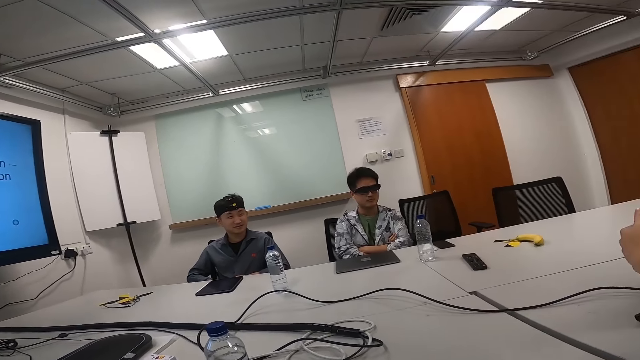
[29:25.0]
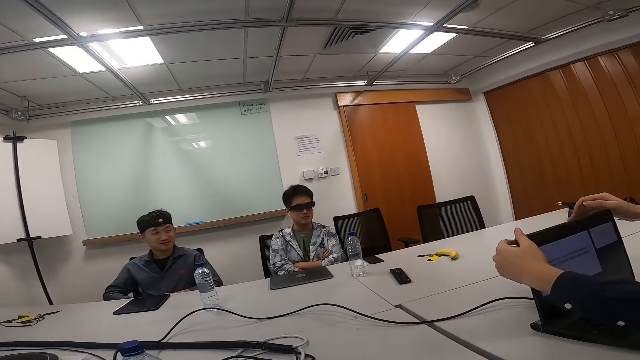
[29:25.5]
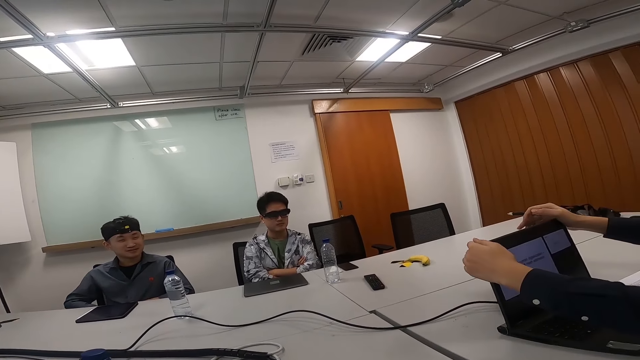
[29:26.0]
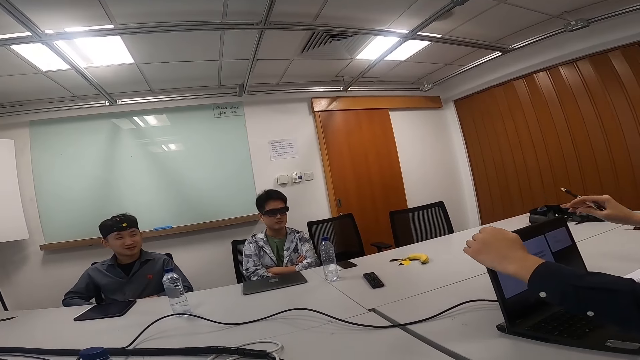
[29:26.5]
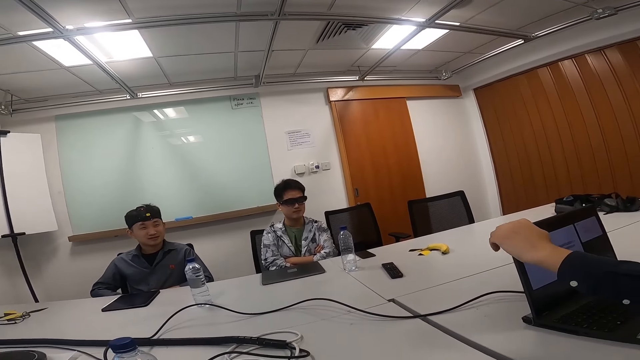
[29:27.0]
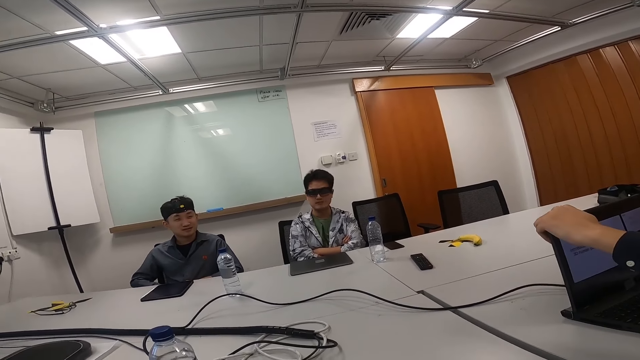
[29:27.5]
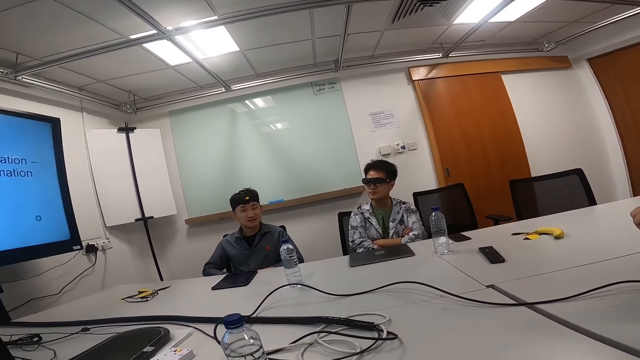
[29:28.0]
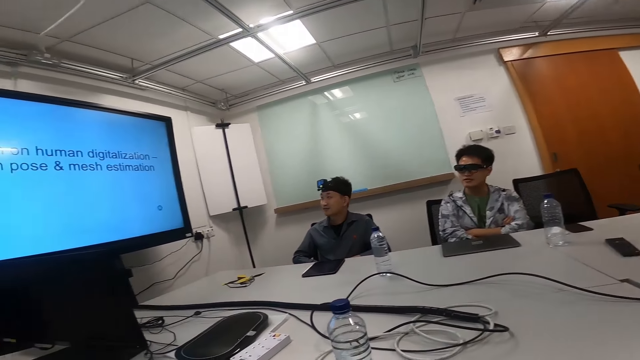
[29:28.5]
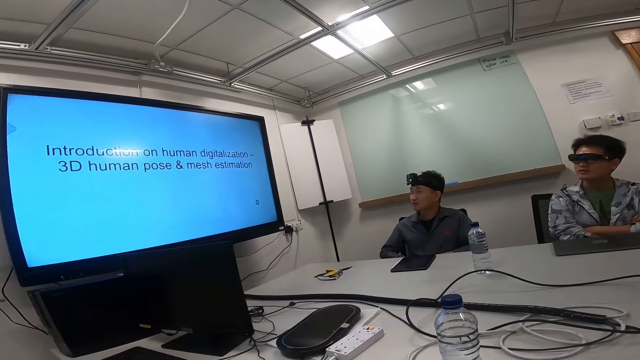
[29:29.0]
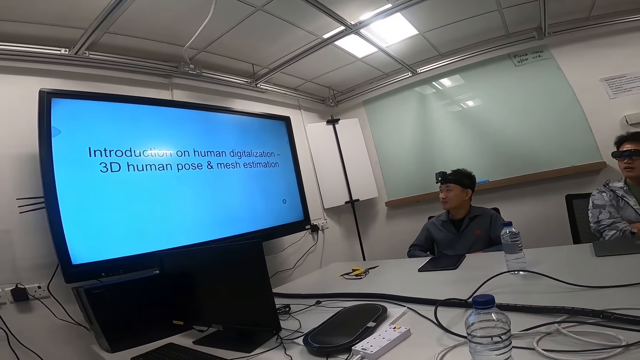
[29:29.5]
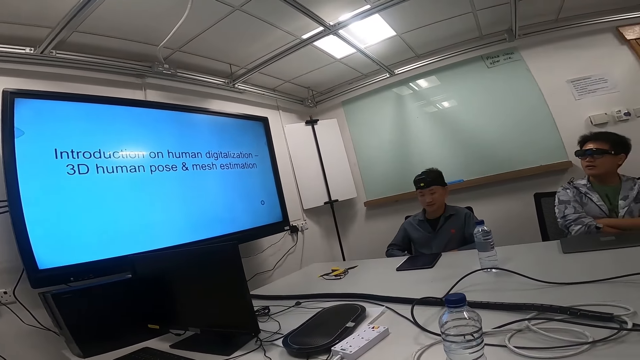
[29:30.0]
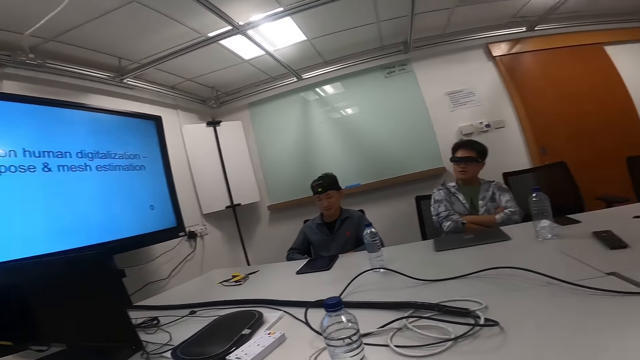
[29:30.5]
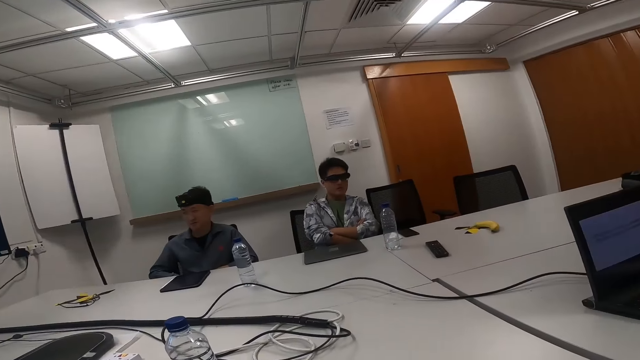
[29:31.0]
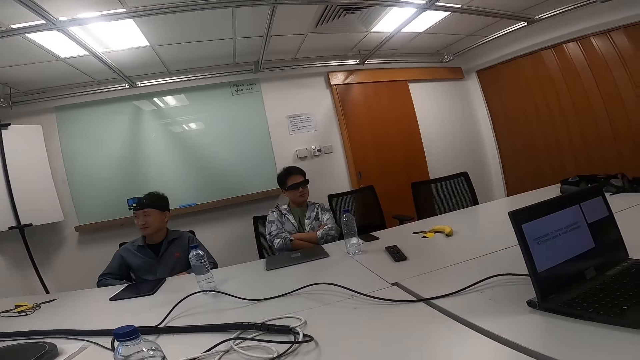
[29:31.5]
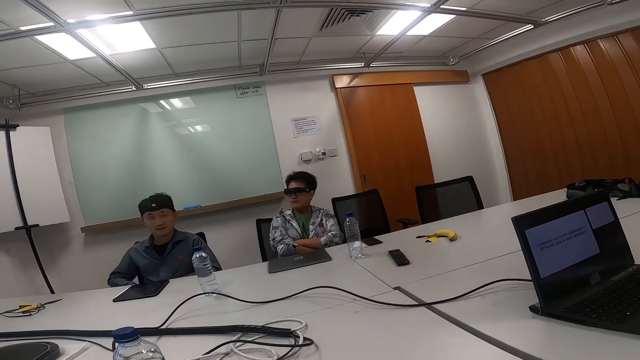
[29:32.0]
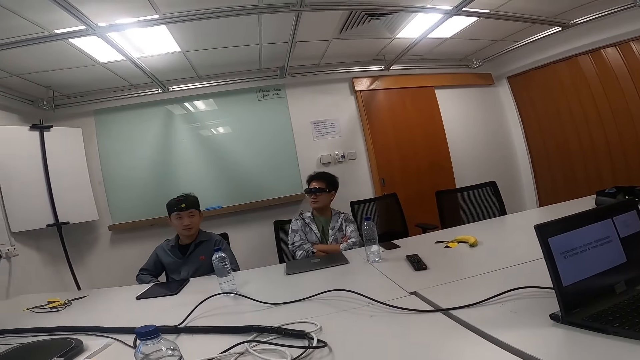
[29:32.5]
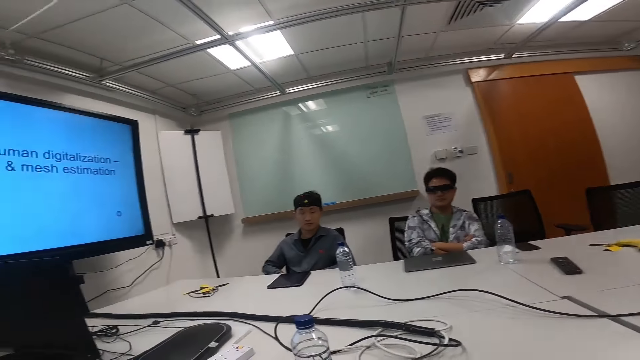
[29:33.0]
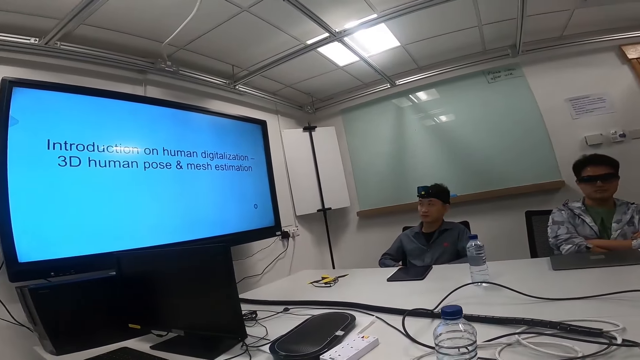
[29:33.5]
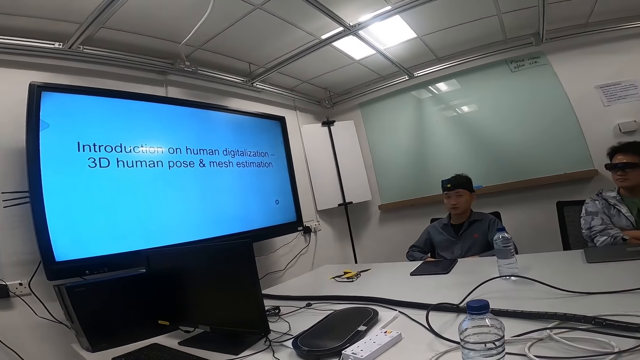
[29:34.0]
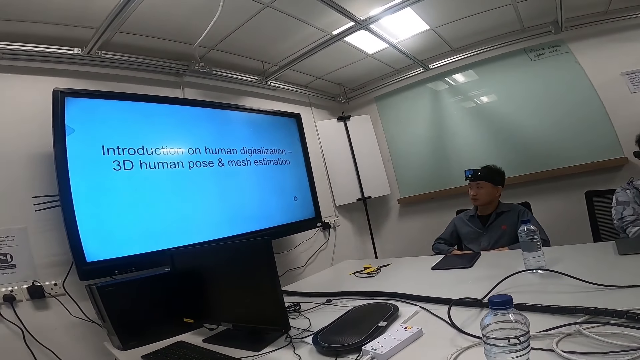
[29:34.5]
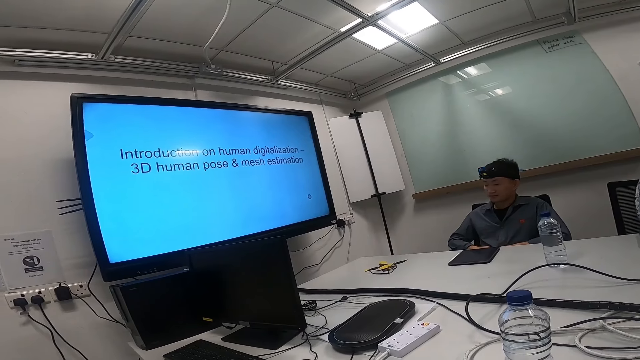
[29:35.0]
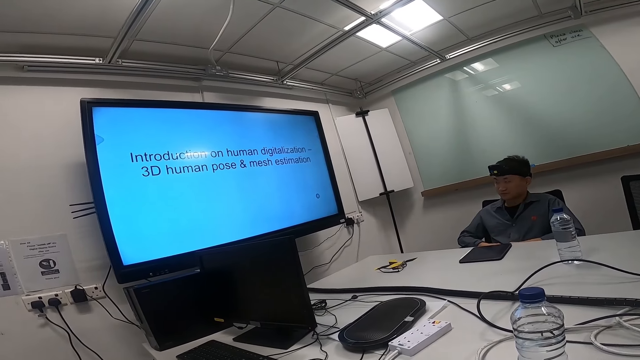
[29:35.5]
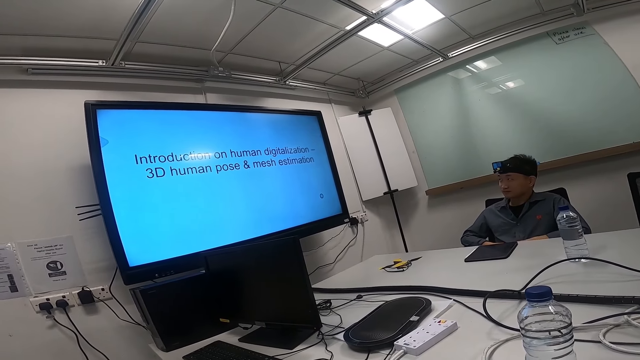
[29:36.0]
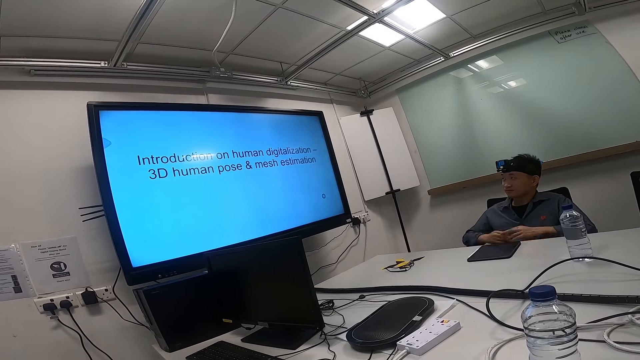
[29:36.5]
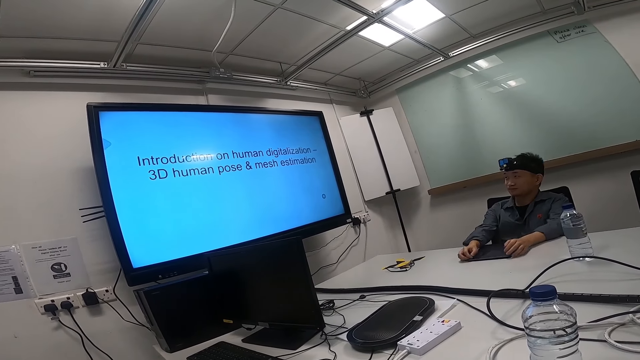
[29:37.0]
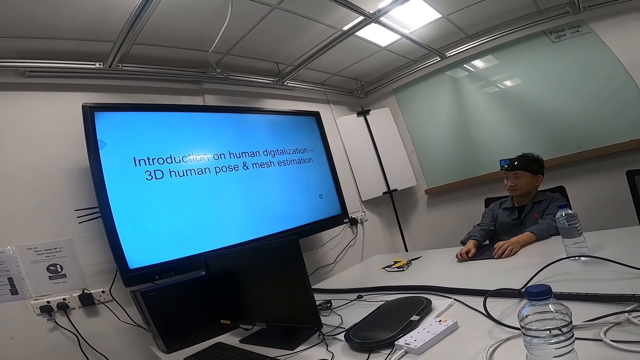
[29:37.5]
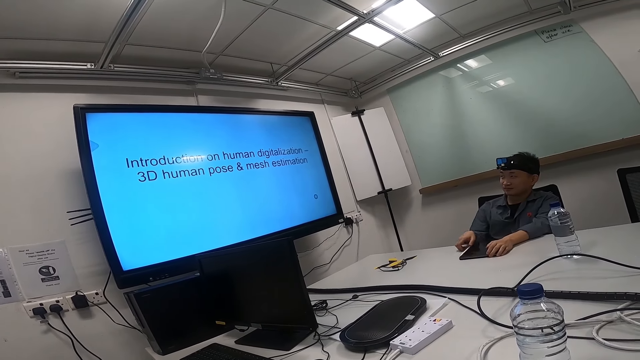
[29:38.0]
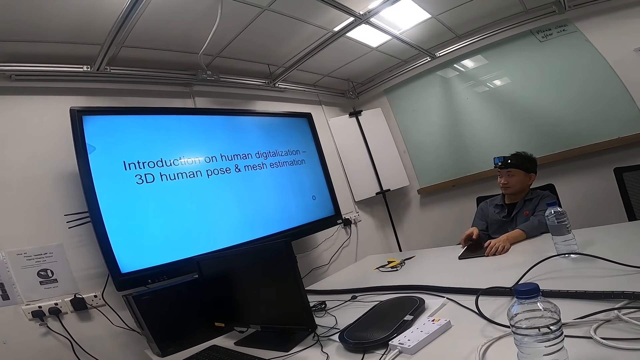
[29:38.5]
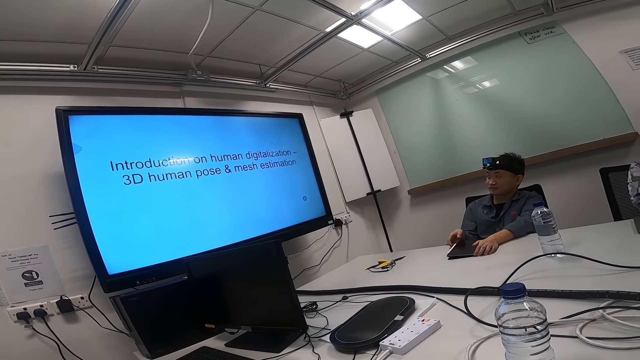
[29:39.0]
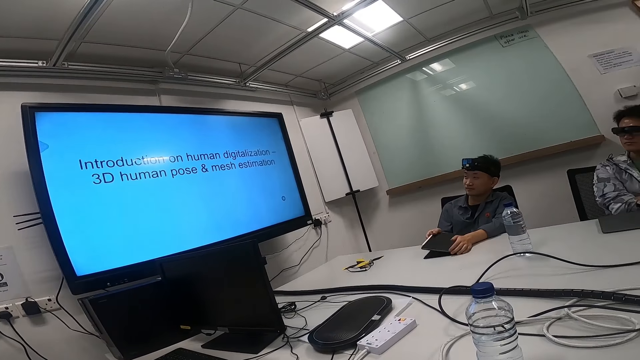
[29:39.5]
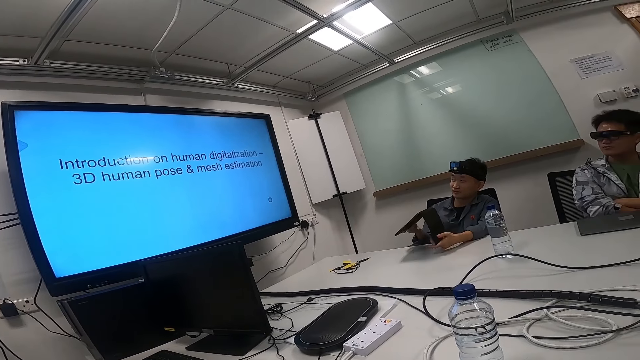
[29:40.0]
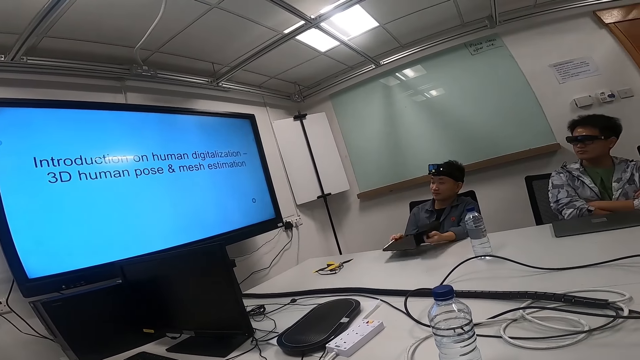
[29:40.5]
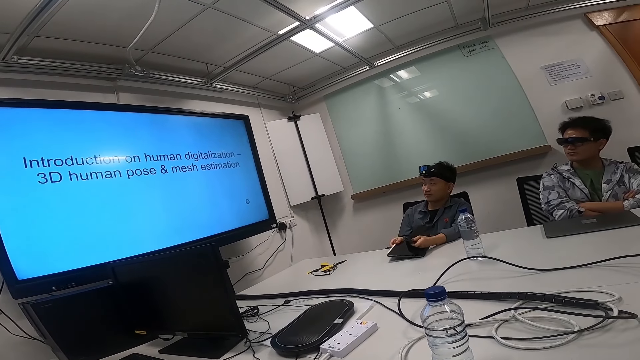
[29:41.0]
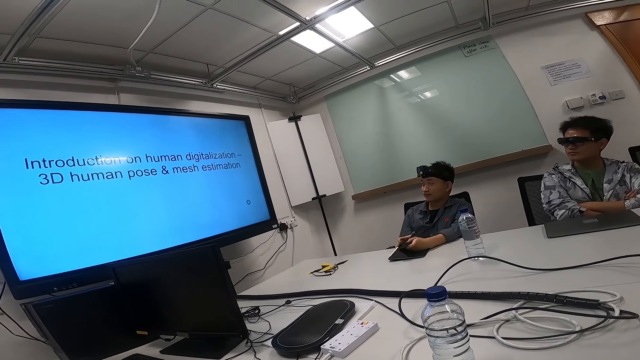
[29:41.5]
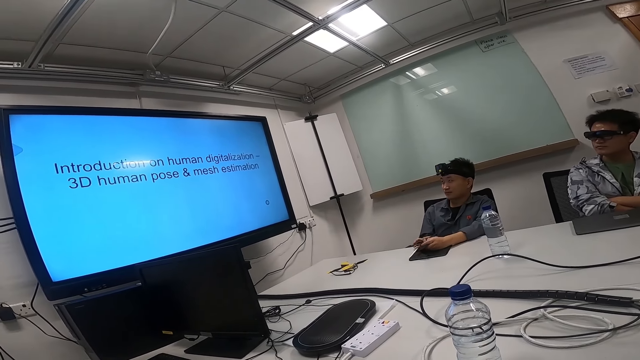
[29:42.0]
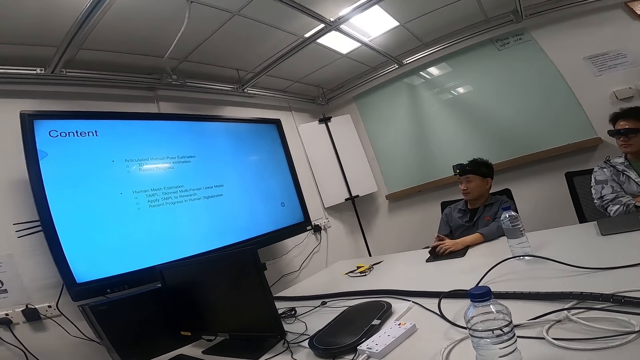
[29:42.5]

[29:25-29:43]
The camera wearer holds a laptop. They look at a screen. They speak. They look at the screen. They speak.

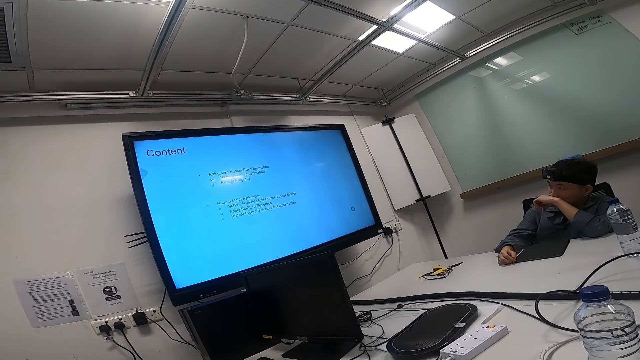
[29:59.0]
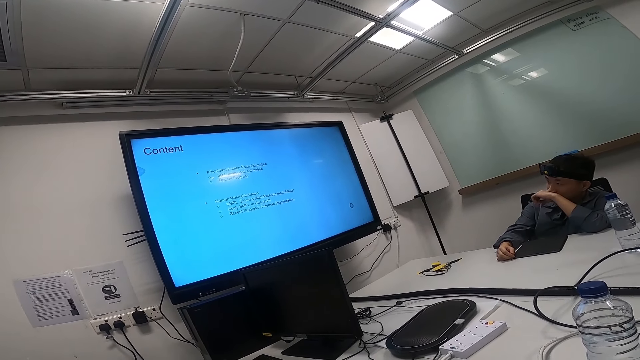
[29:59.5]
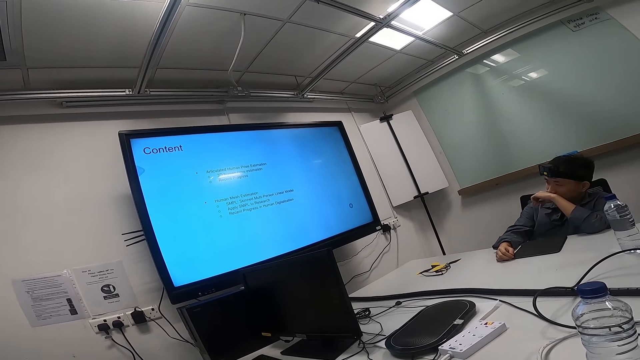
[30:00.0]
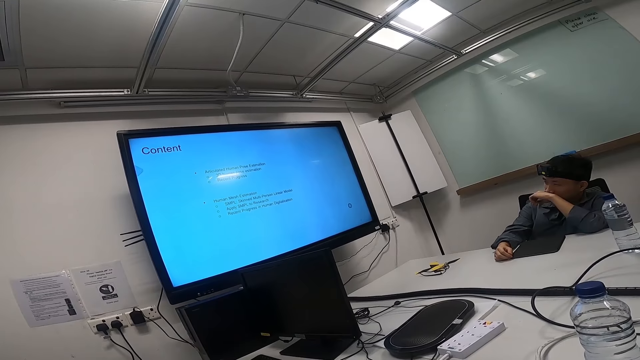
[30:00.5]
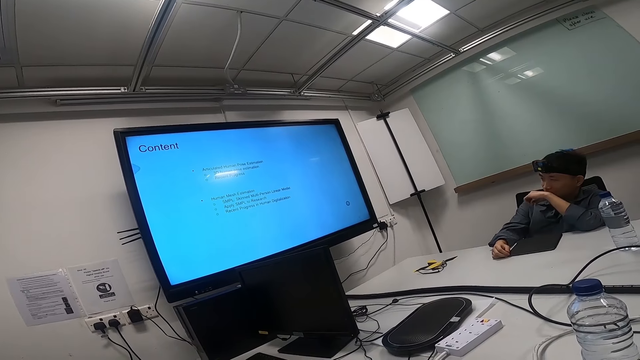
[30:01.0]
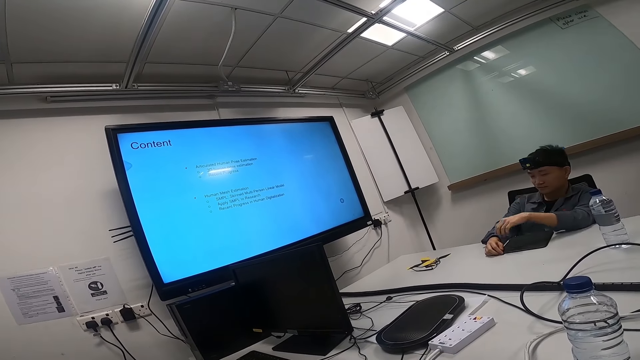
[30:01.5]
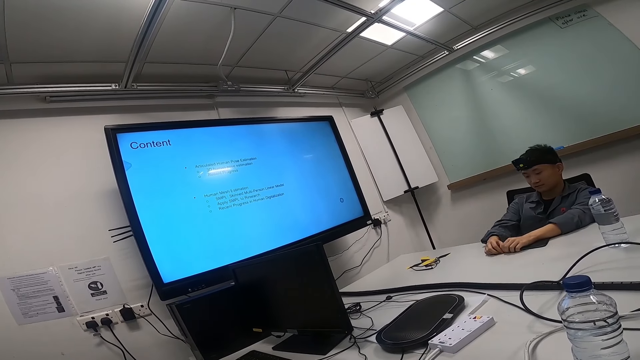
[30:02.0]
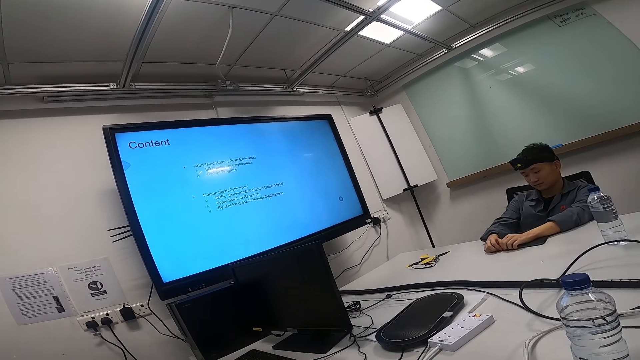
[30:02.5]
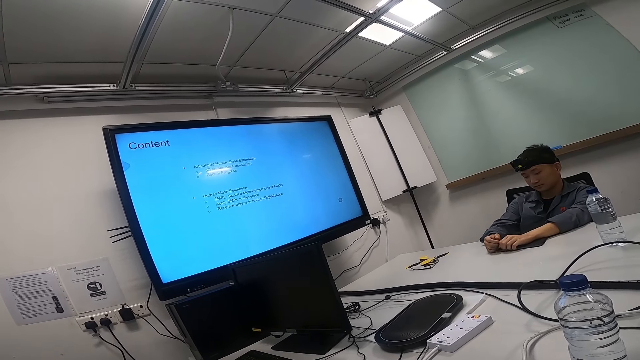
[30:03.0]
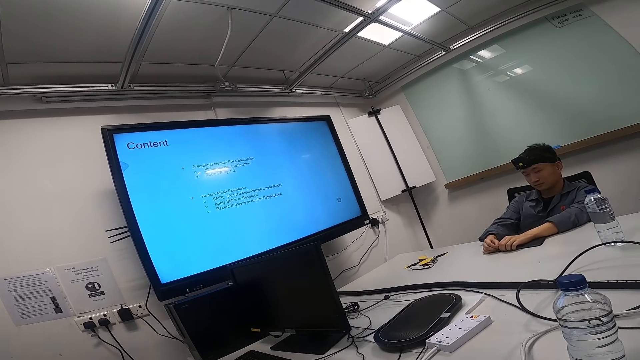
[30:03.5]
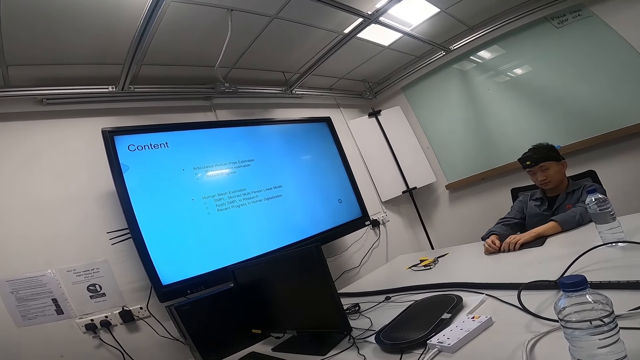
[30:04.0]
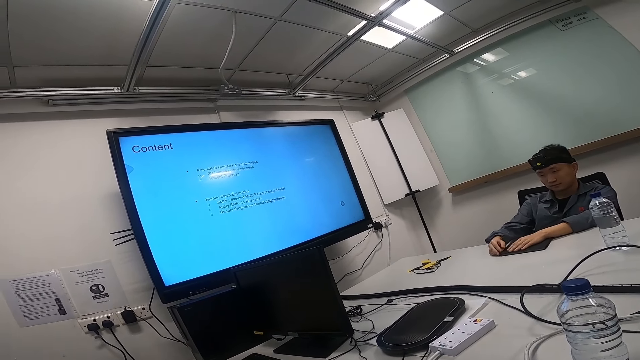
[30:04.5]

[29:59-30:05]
A man smells his hand. The man puts a hand on the table. The camera wearer speaks.
